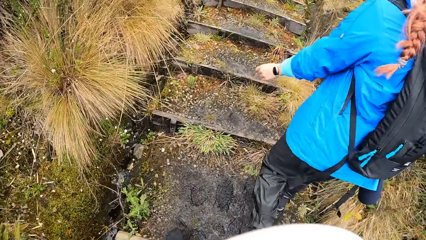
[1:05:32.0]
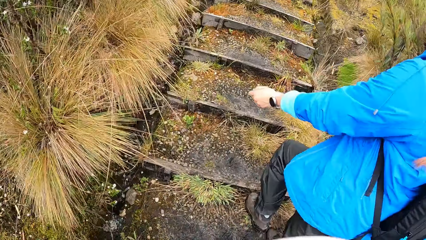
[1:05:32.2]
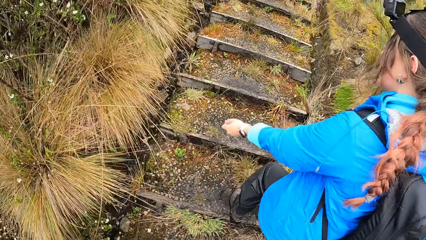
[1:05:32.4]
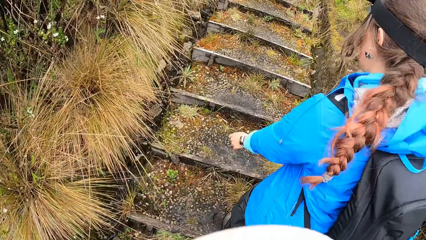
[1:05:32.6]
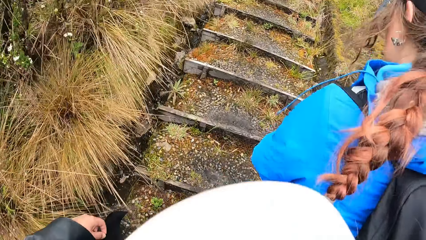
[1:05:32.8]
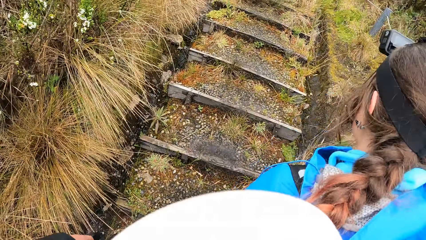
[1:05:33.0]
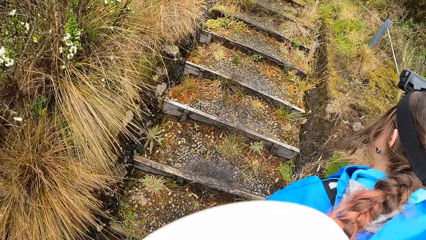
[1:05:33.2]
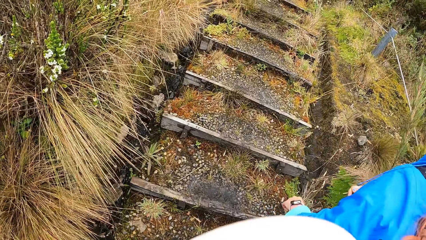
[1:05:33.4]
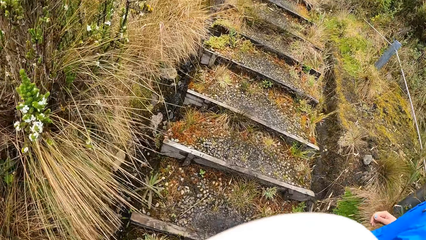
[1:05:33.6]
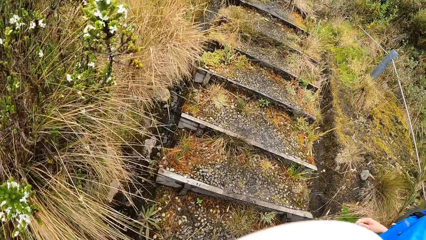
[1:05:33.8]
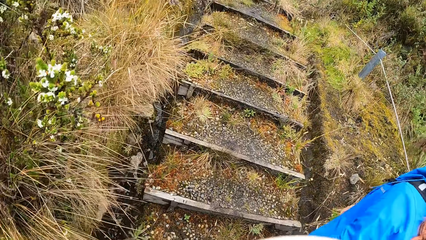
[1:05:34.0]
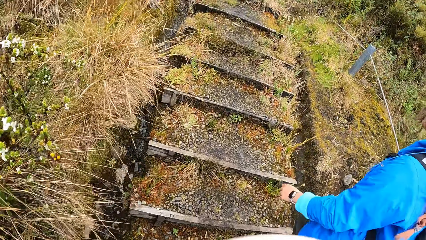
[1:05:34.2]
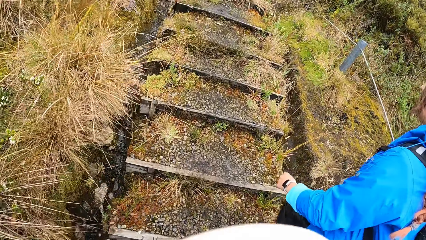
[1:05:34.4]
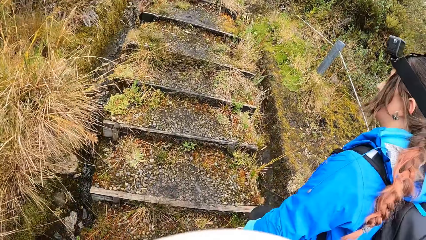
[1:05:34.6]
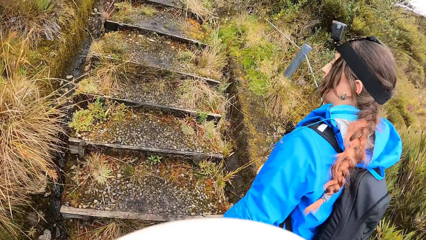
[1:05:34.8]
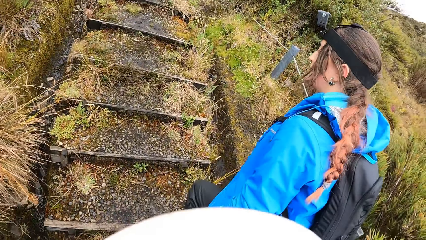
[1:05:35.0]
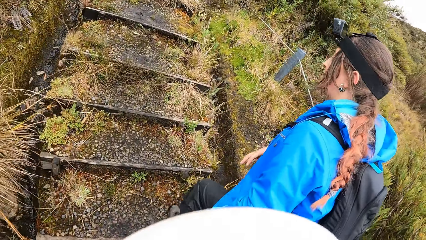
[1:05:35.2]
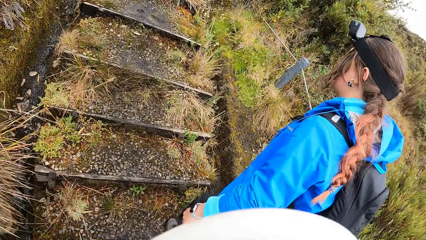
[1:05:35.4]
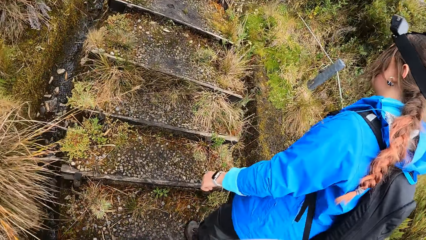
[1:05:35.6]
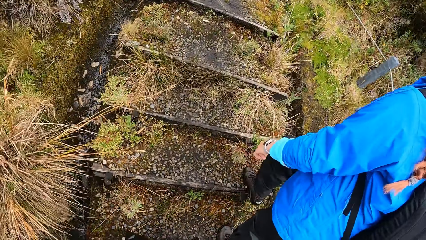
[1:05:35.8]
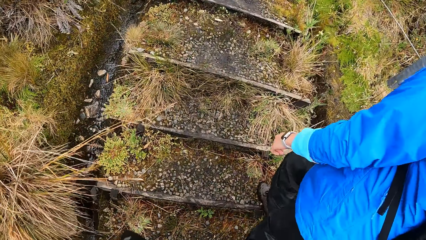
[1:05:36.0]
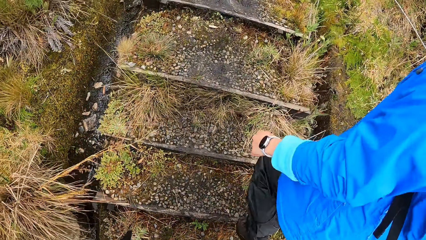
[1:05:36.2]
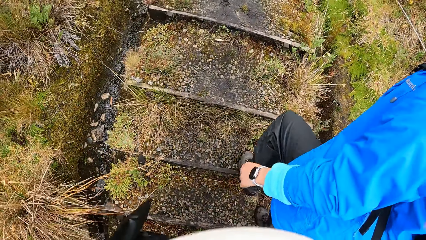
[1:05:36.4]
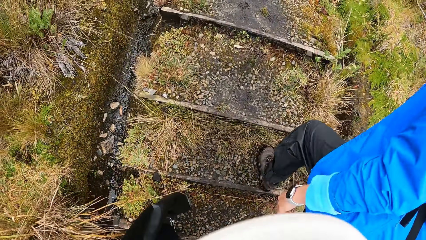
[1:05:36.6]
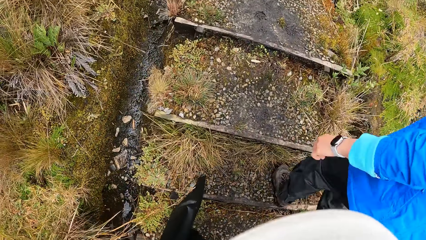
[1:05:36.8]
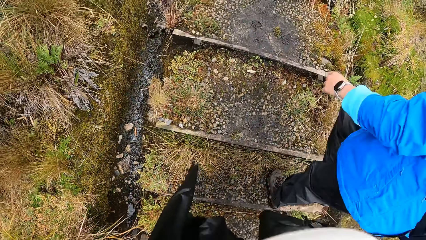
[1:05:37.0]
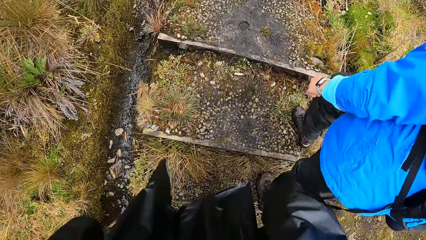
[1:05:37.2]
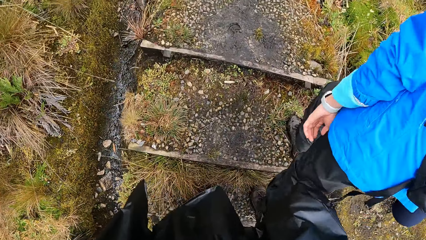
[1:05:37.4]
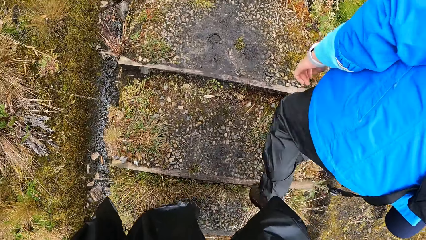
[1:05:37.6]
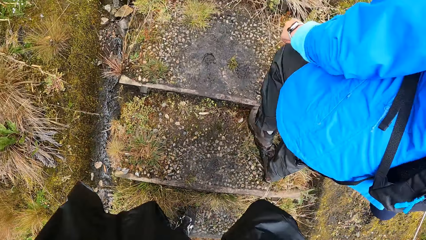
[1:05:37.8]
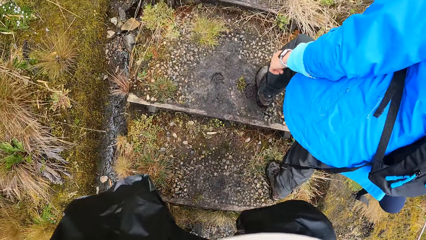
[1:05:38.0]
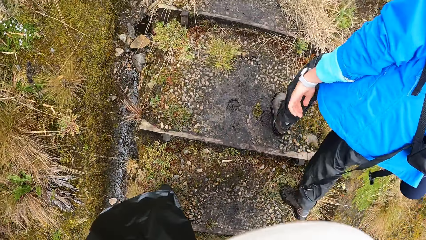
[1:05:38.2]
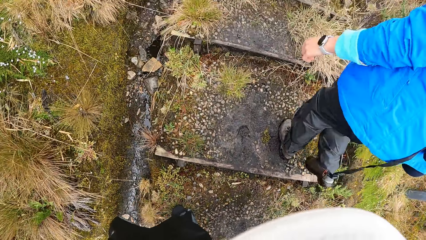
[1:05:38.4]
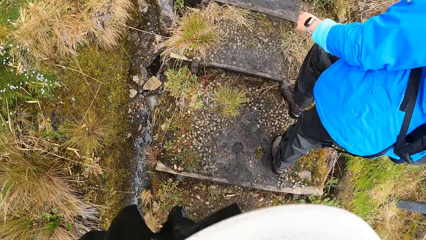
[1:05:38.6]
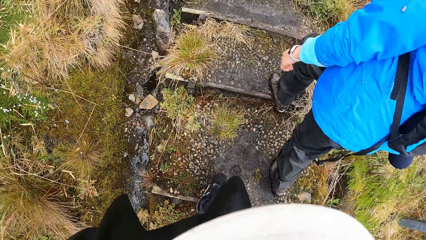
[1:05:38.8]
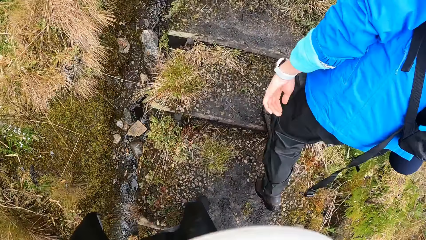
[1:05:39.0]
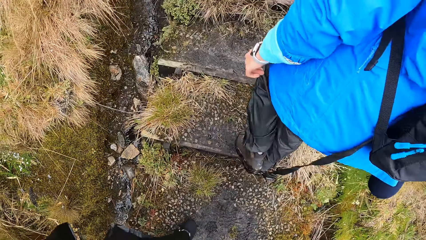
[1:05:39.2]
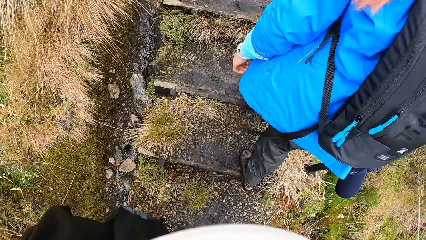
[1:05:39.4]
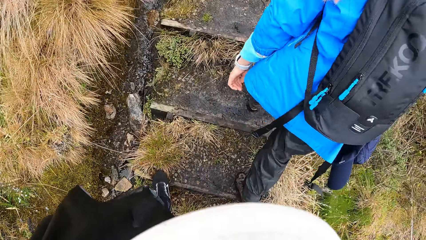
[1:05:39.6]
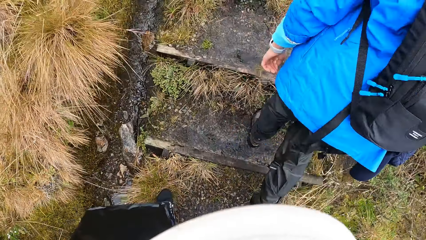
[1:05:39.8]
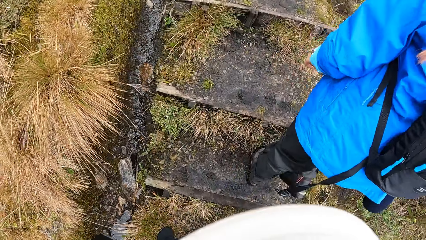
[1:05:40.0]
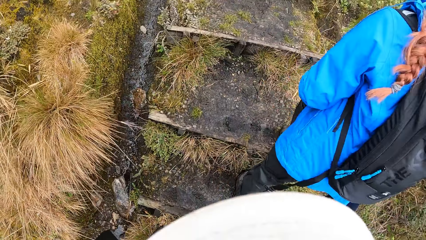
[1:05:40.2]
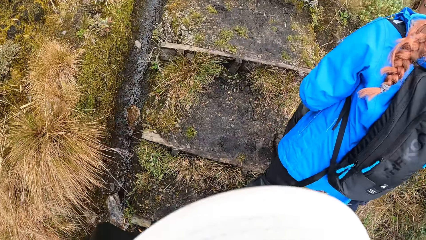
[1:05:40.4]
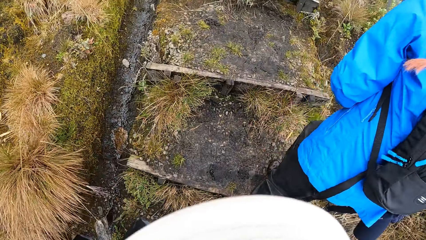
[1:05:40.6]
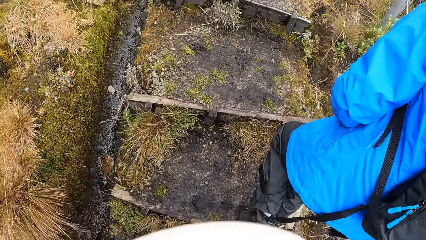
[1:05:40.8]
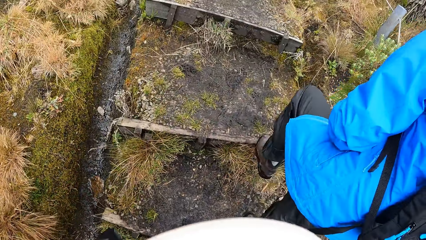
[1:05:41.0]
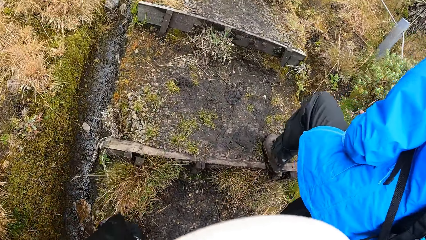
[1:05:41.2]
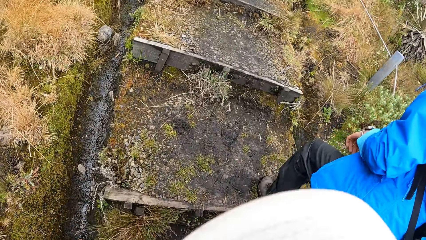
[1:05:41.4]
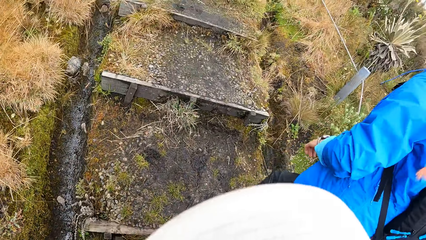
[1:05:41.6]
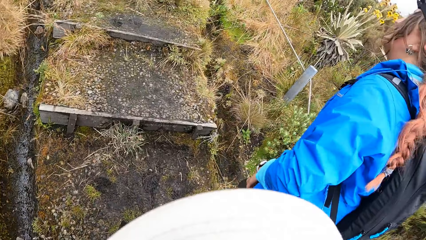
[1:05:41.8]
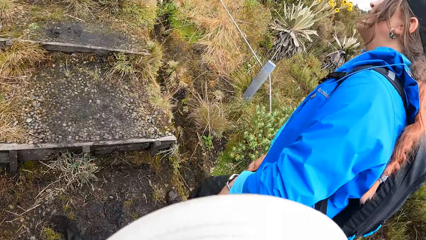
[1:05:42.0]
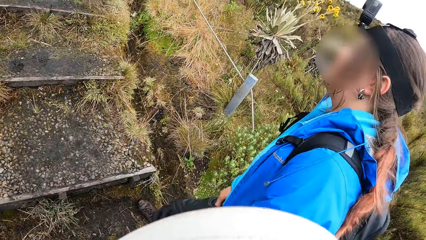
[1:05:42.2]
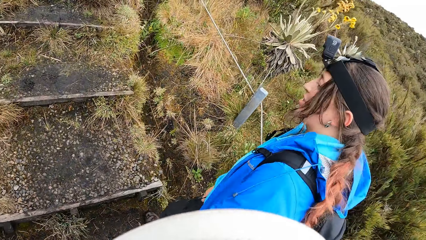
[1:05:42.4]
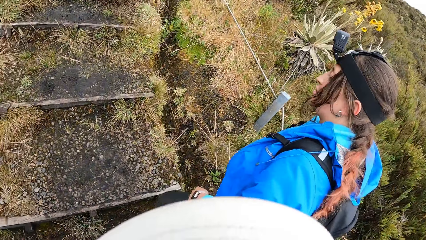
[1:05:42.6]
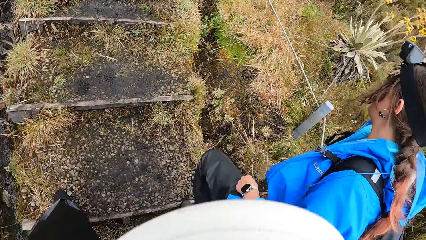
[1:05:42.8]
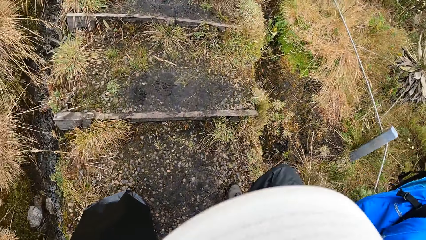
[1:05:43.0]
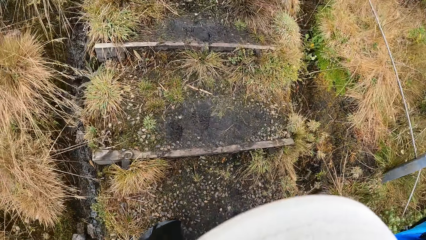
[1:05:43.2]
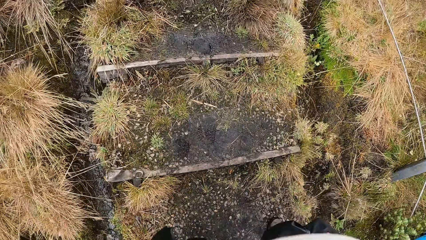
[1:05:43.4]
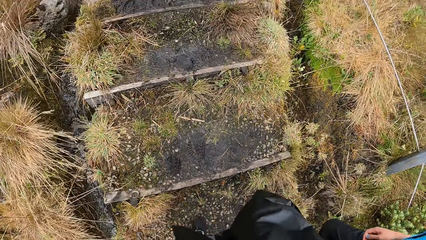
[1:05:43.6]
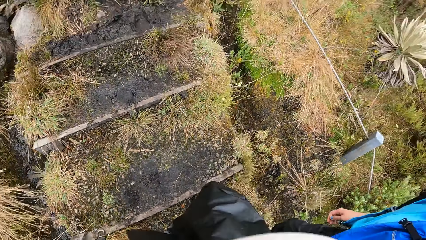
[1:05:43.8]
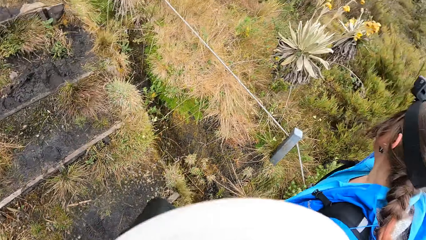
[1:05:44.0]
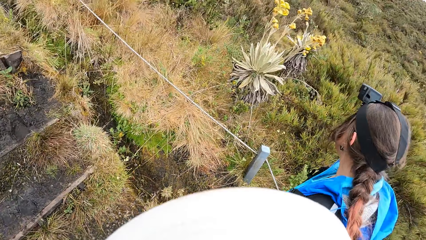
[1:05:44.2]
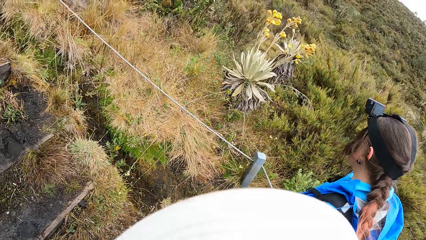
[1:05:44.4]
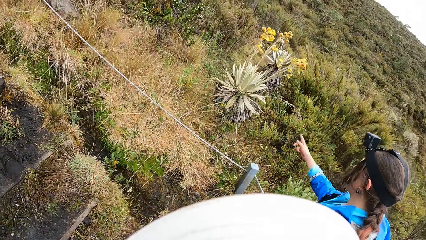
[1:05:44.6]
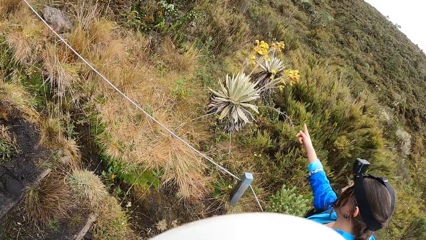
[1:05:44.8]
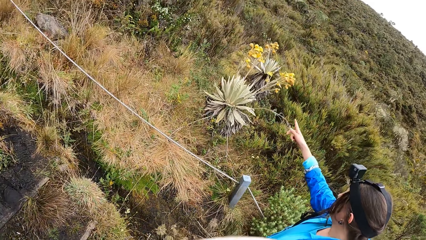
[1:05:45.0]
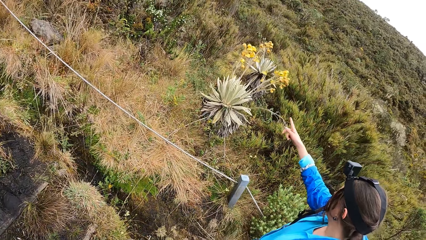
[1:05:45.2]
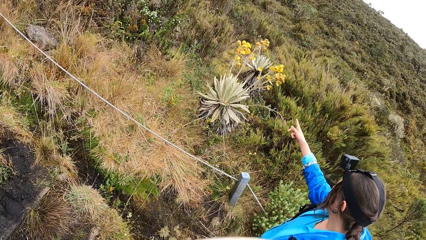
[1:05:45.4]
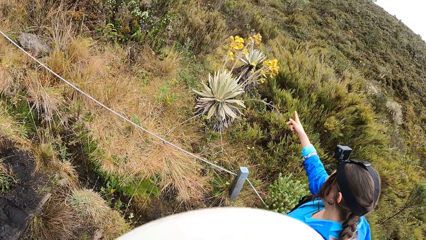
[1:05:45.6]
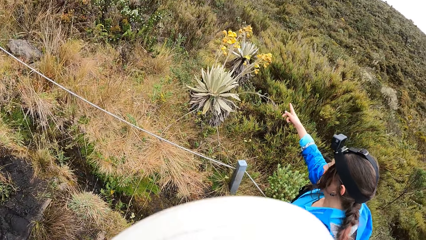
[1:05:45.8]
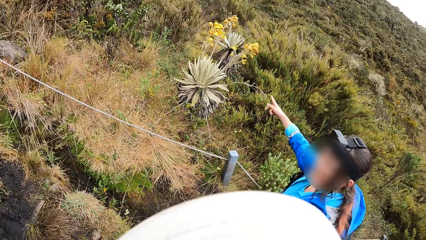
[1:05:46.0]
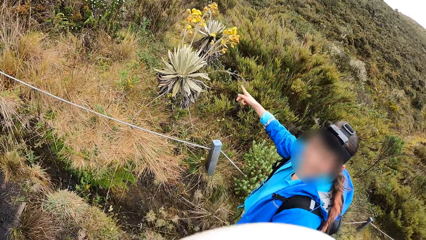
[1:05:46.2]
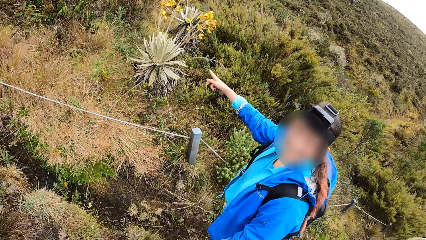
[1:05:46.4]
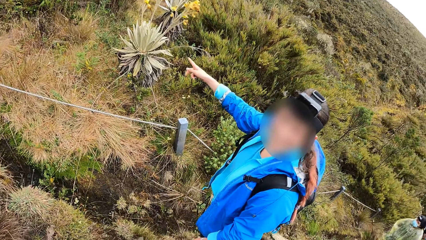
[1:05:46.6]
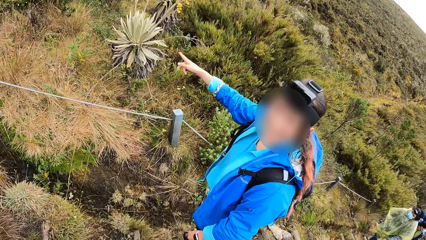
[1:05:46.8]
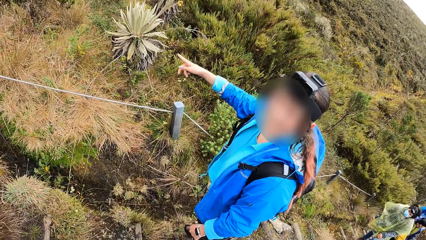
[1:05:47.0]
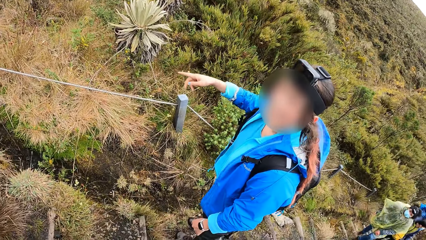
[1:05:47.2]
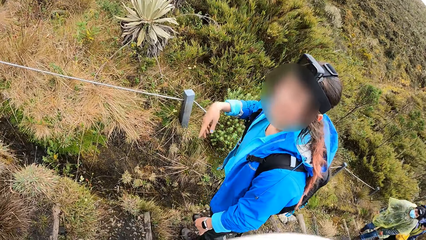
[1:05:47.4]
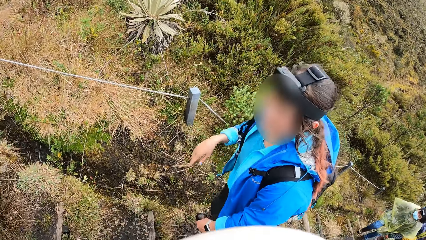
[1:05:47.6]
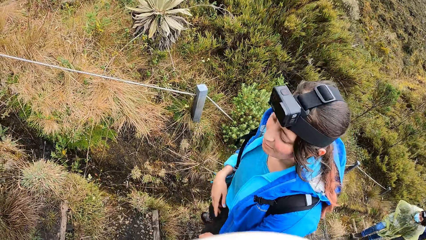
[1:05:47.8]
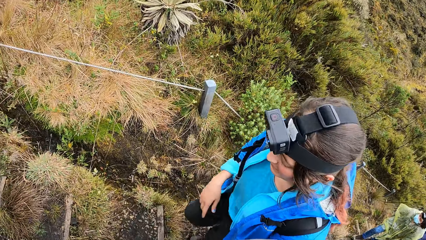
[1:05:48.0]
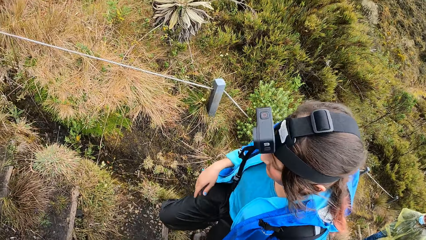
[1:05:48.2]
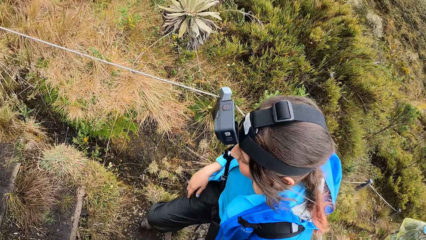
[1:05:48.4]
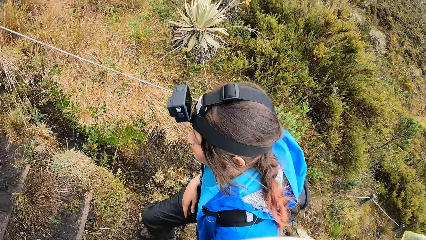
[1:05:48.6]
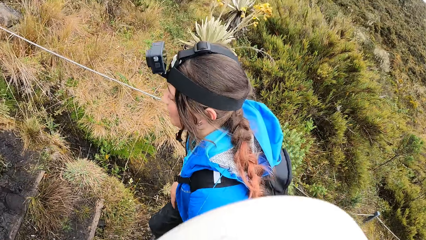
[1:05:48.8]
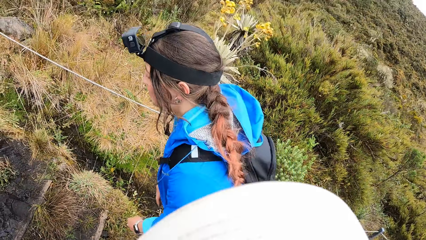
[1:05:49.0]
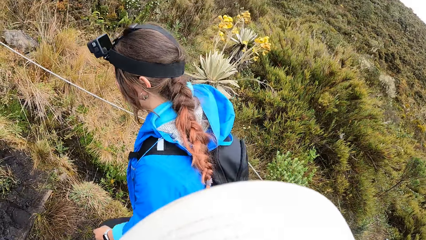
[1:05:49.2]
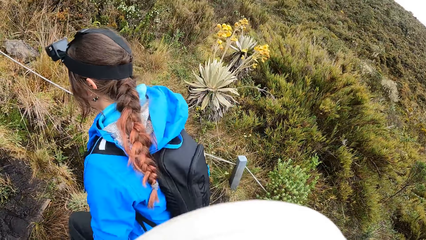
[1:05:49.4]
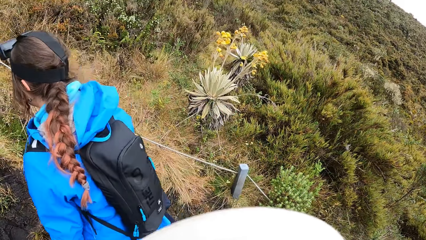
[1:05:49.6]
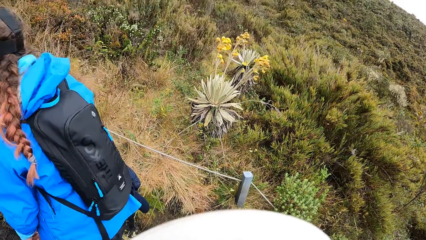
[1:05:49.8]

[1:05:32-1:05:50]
A woman interacts with the camera wearer. The woman points at the bush.
